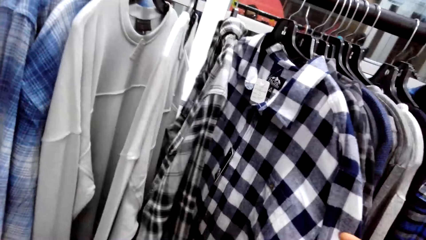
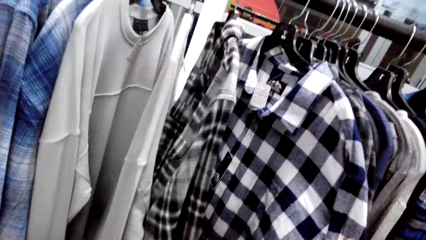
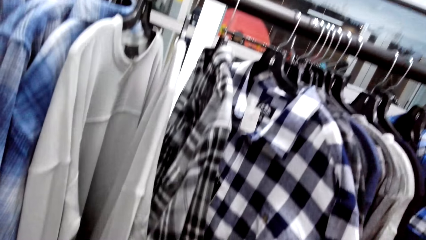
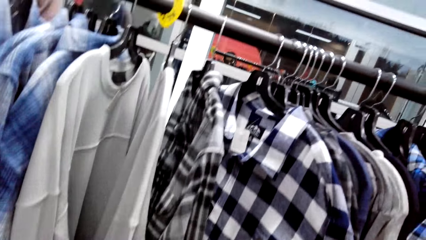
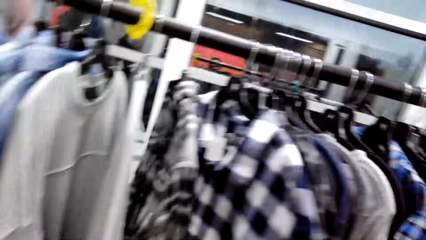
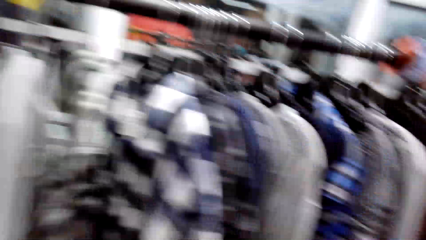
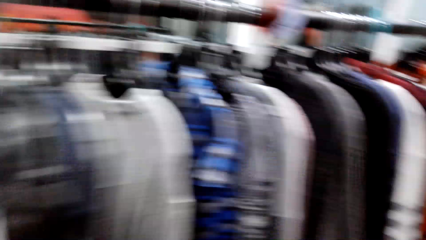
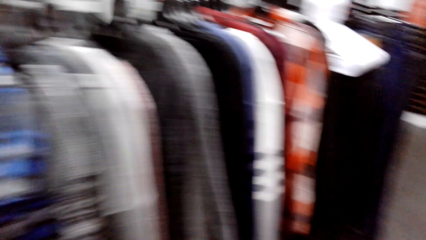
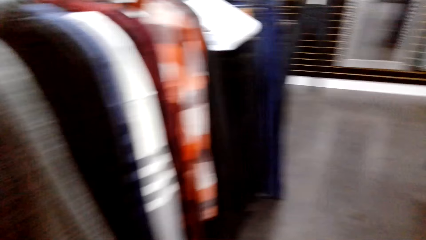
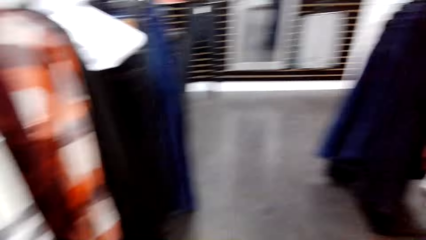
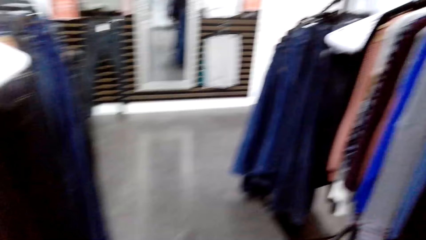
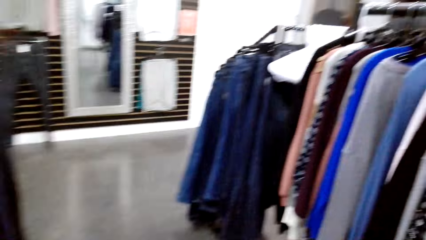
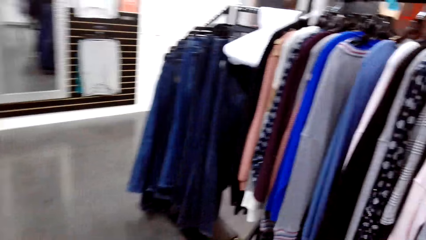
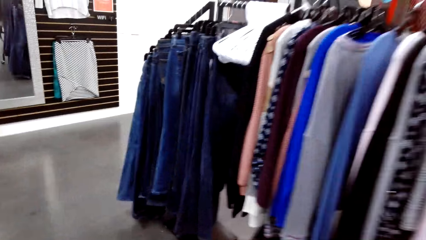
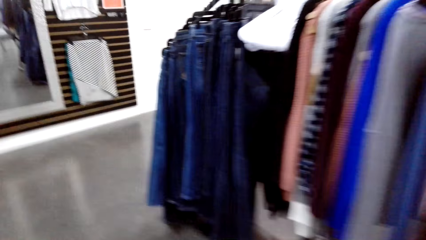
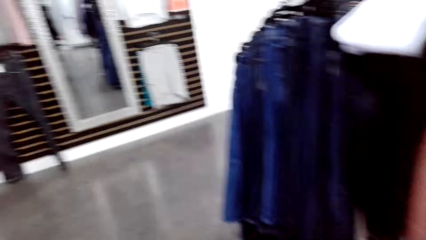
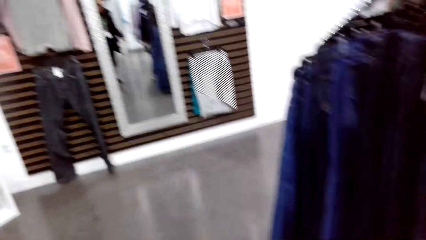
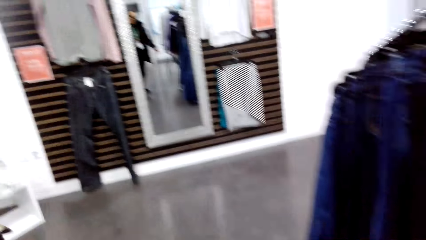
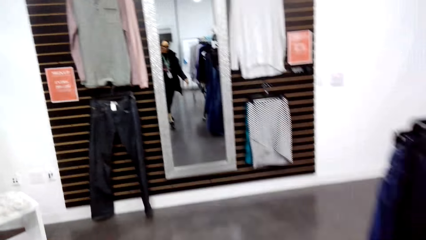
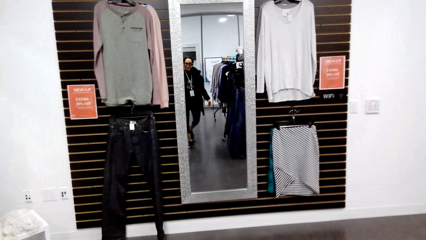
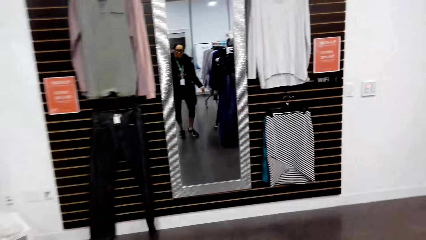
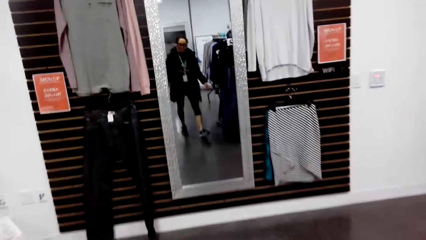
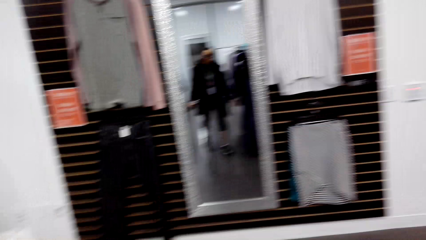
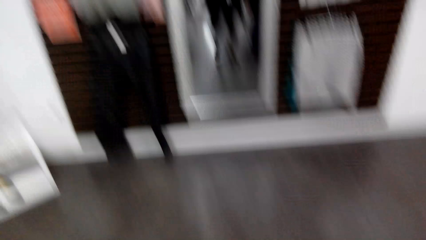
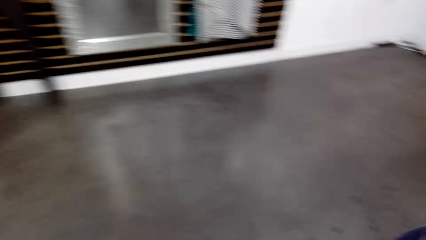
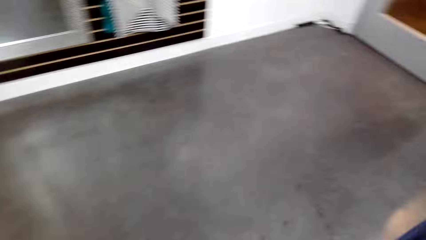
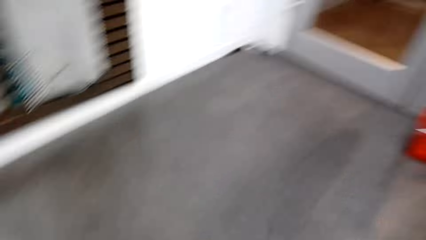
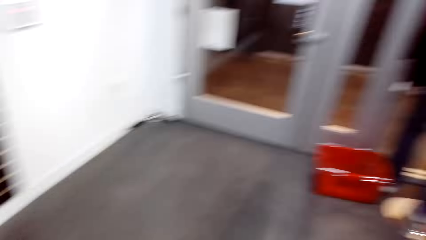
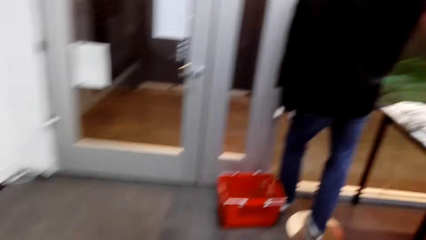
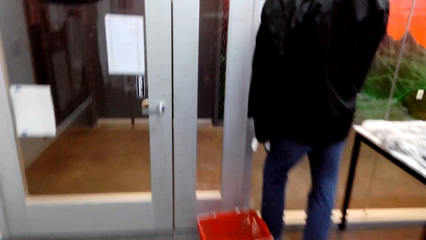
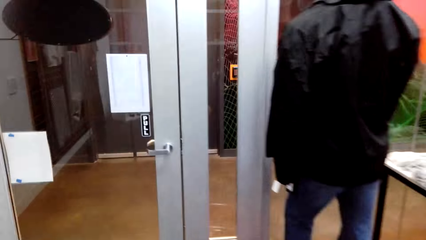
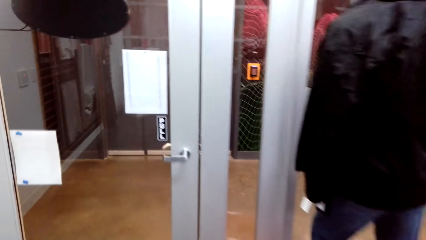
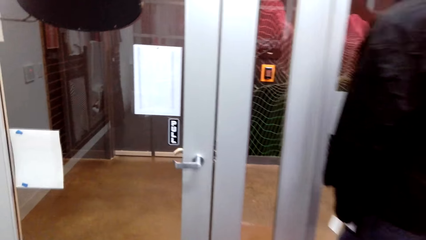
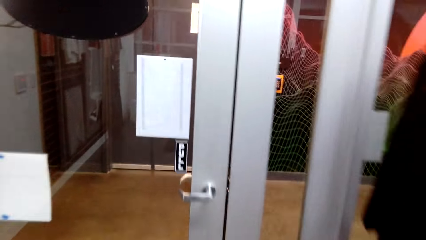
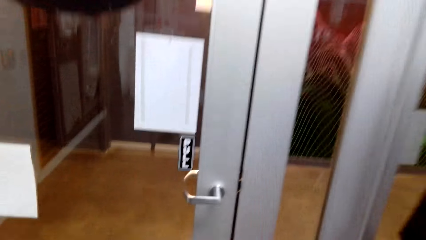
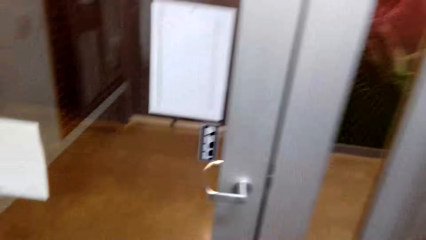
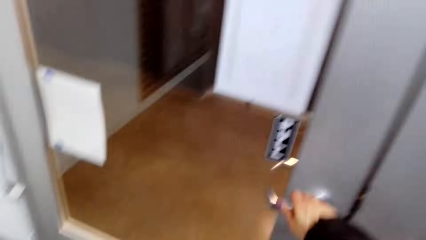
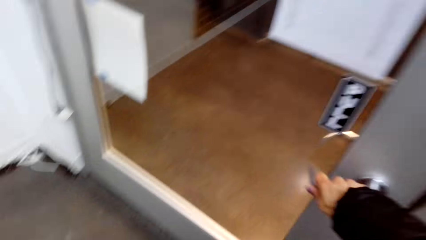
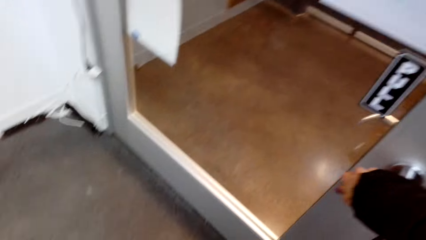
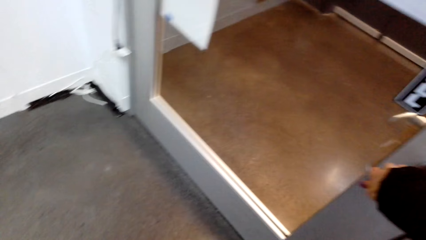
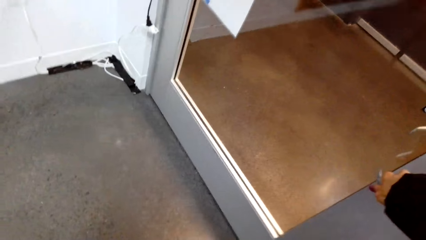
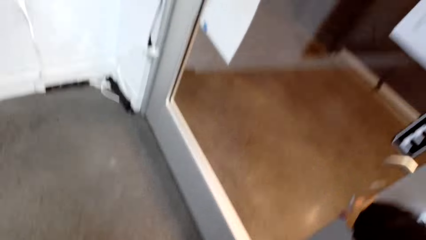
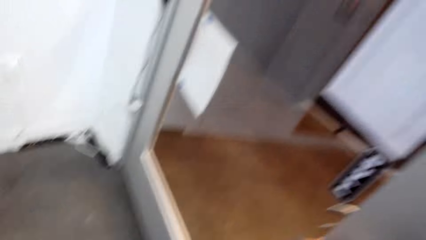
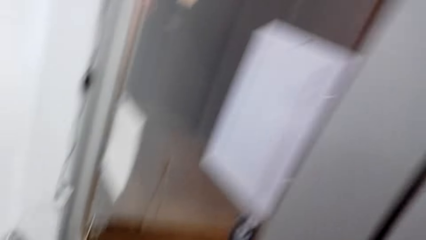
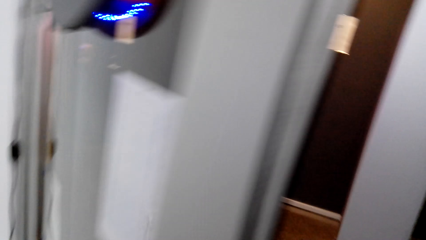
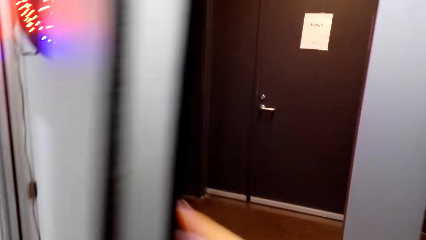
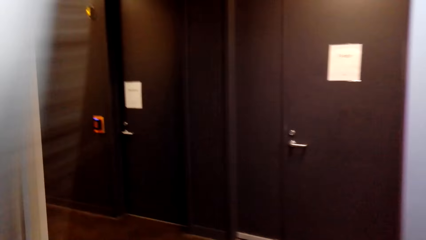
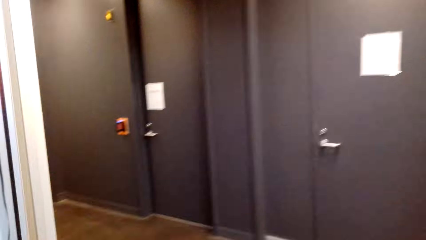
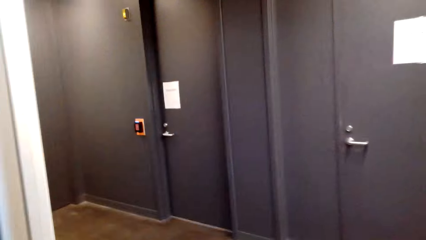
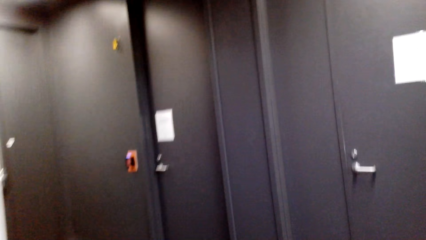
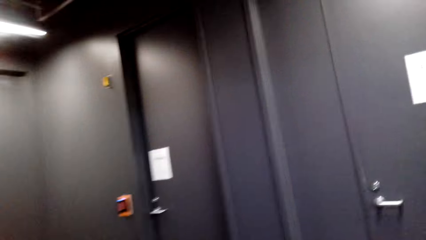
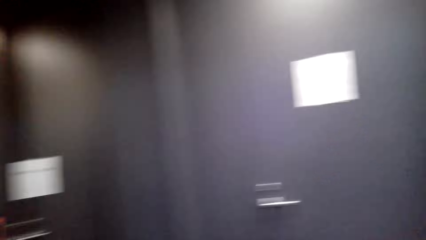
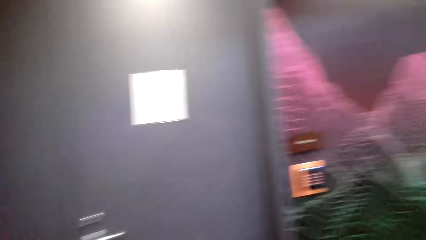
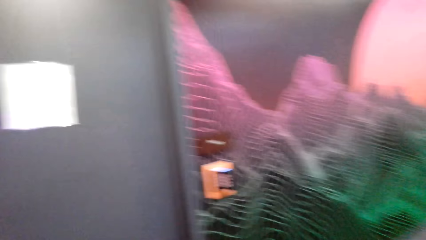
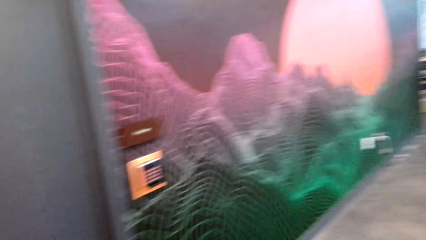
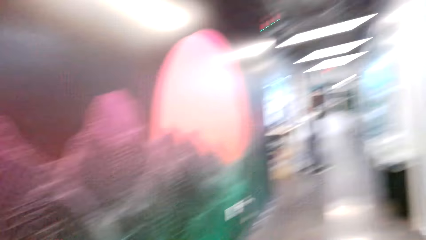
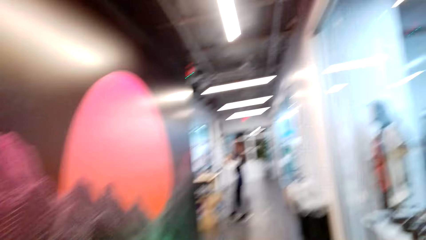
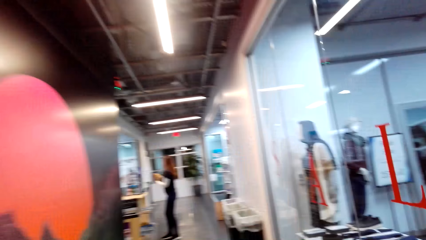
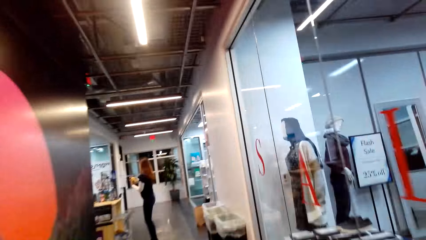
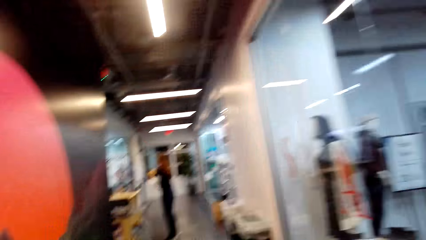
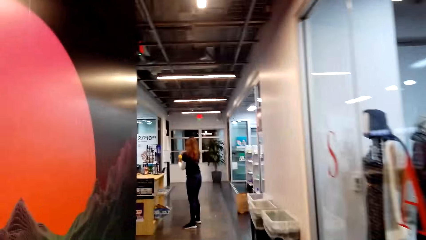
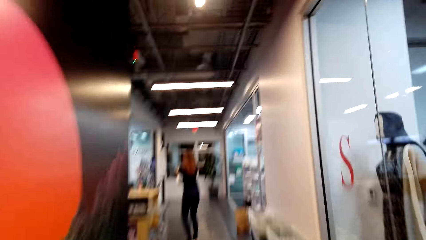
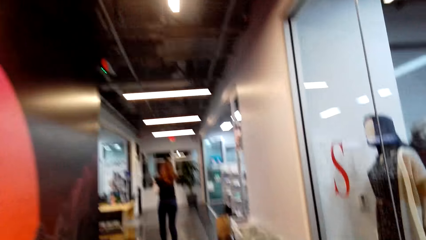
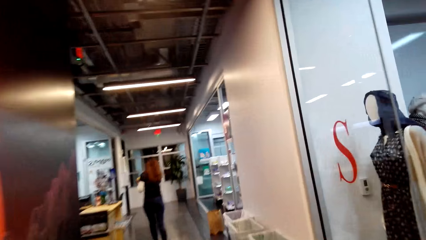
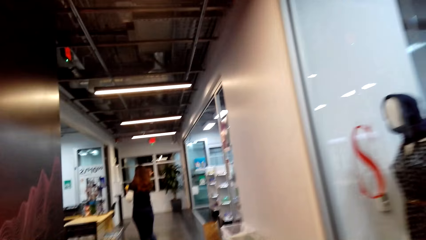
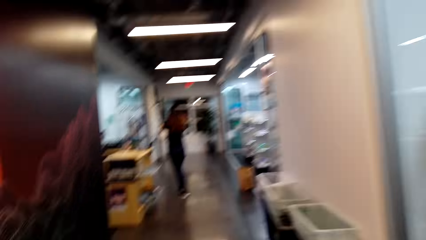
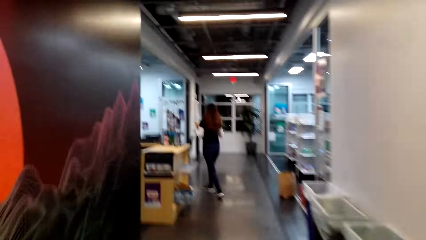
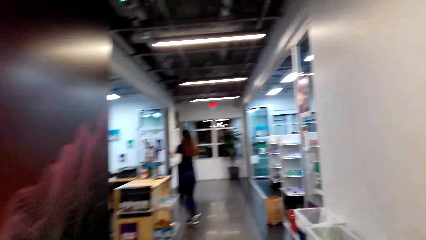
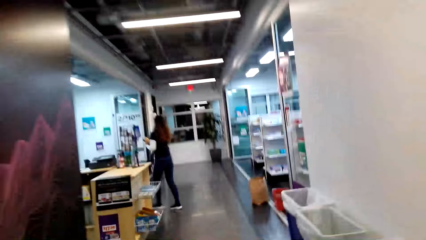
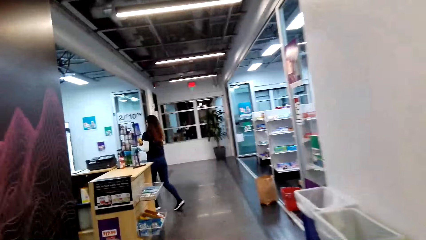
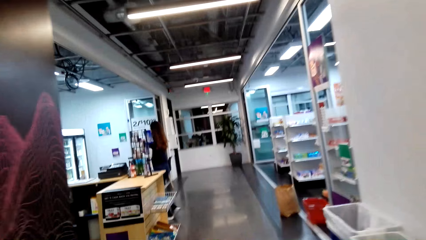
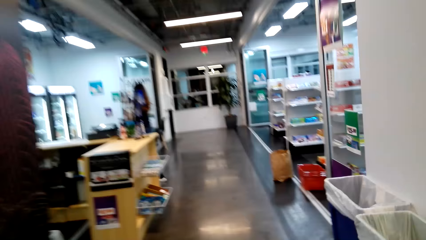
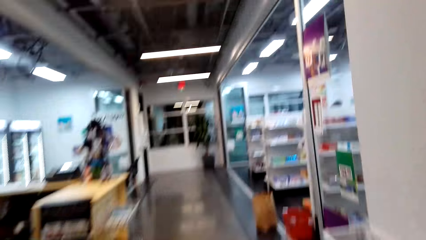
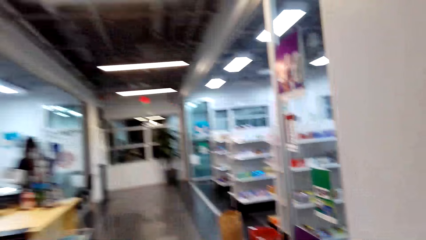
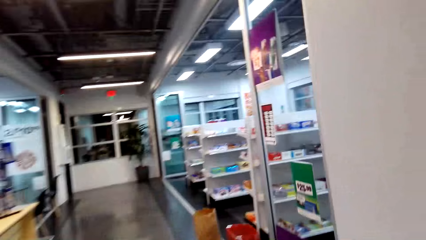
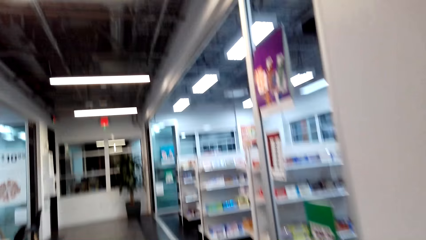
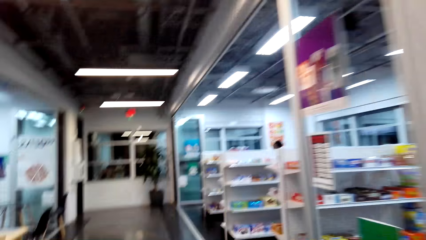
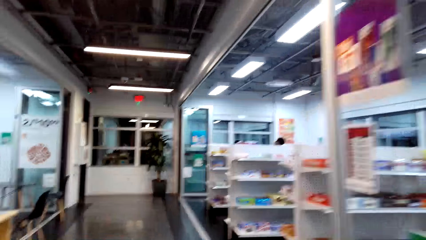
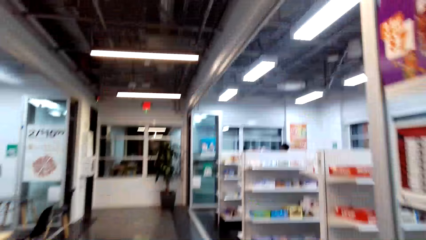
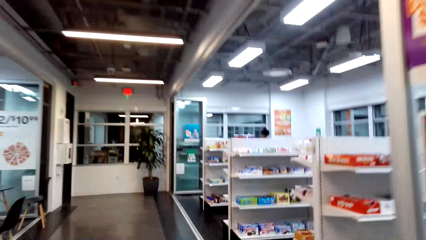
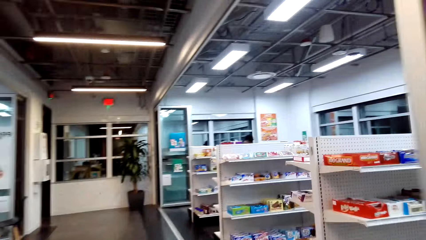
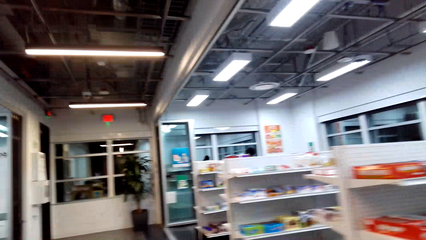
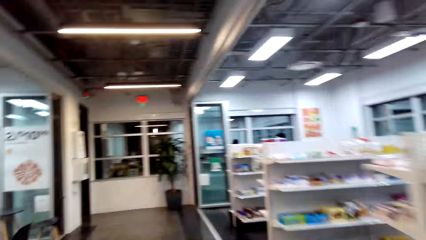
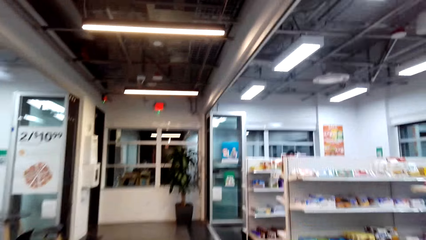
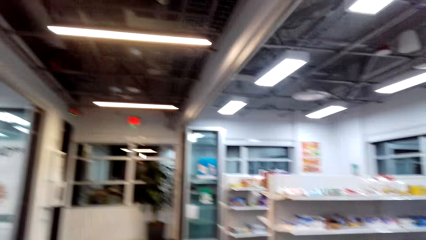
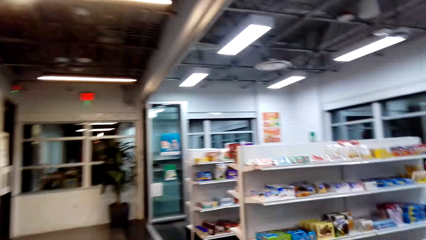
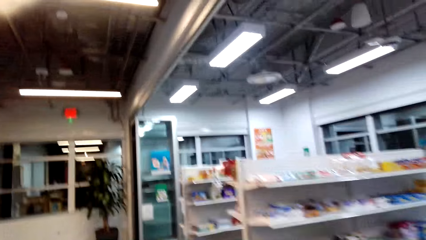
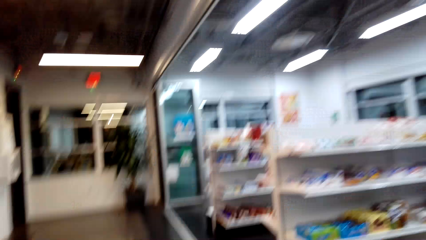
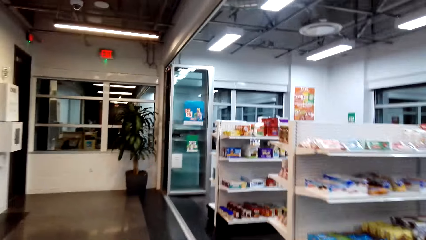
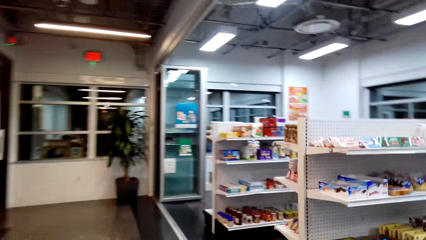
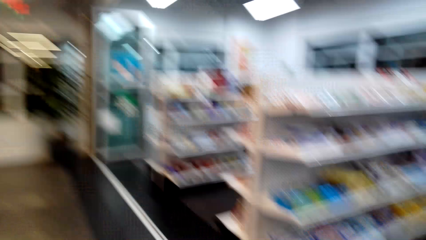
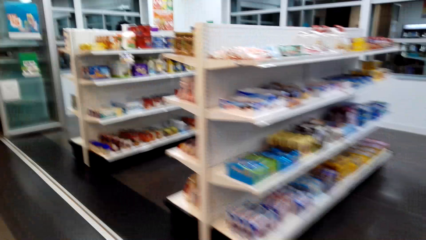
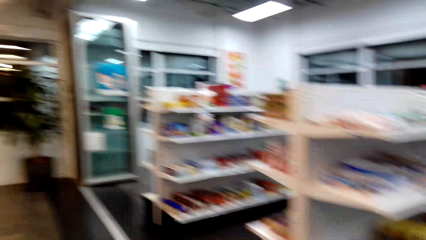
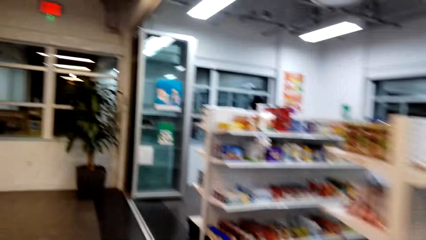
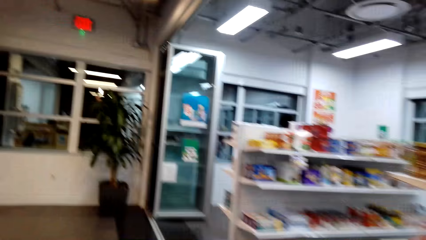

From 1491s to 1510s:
The camera wearer looks around. They interact with a person. They open the door. They walk towards the ATM machine.
